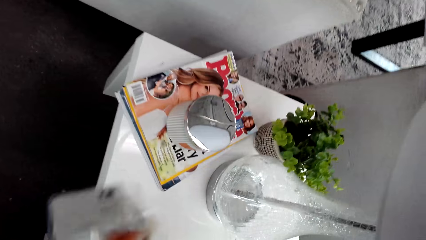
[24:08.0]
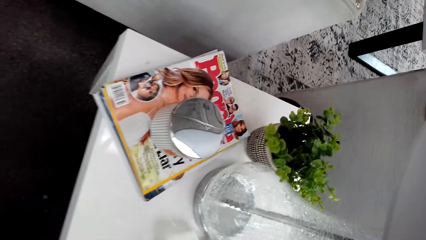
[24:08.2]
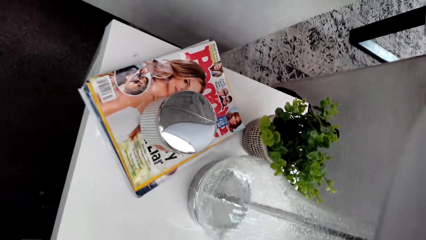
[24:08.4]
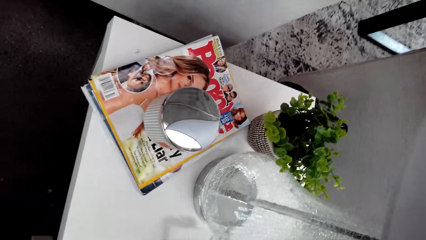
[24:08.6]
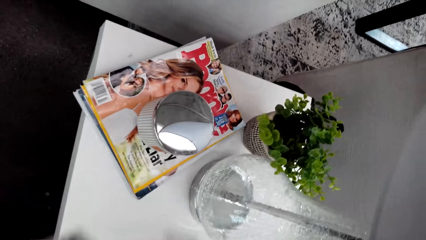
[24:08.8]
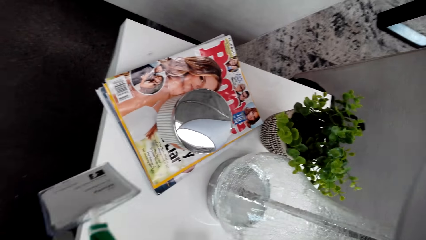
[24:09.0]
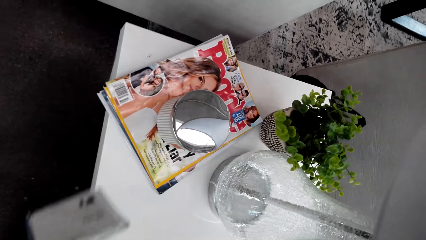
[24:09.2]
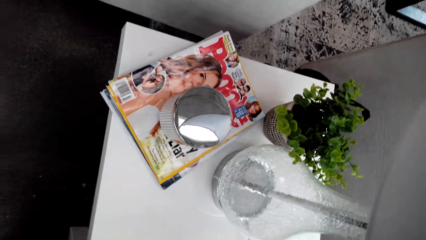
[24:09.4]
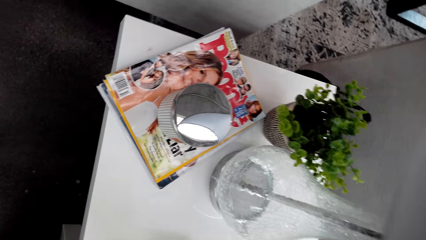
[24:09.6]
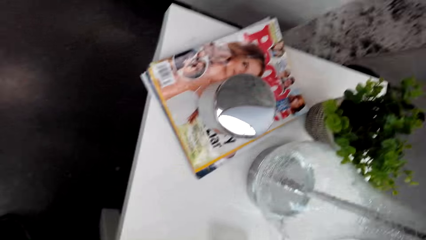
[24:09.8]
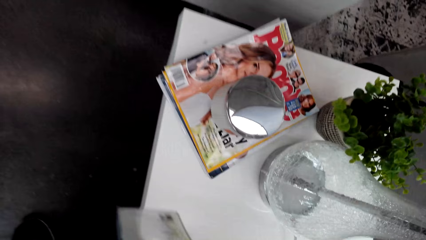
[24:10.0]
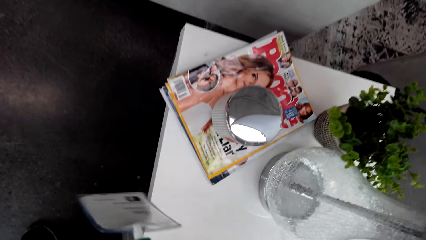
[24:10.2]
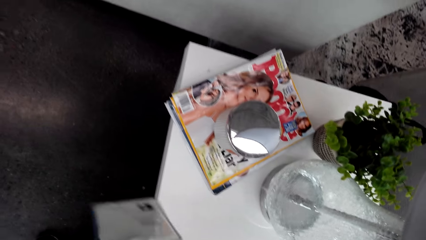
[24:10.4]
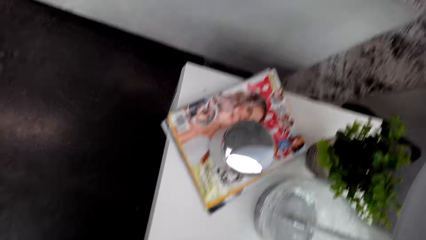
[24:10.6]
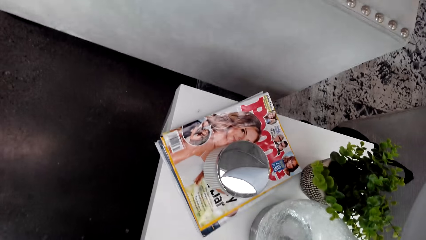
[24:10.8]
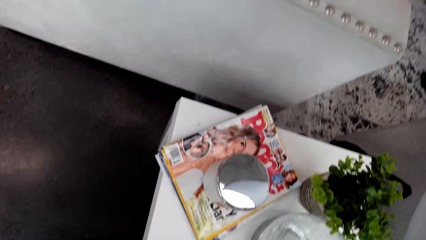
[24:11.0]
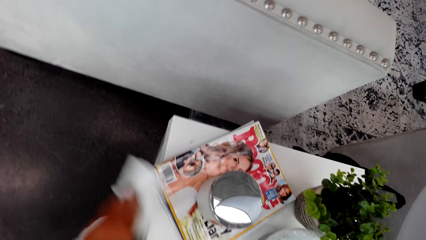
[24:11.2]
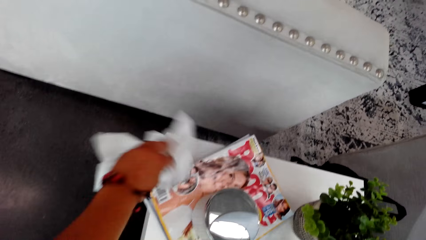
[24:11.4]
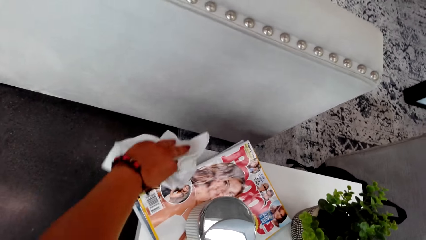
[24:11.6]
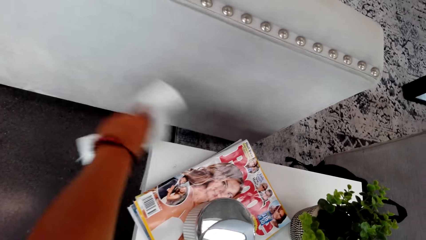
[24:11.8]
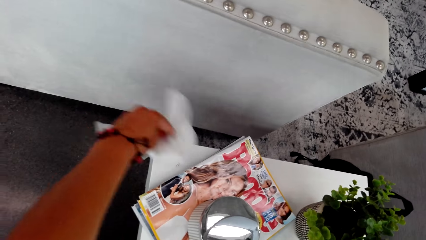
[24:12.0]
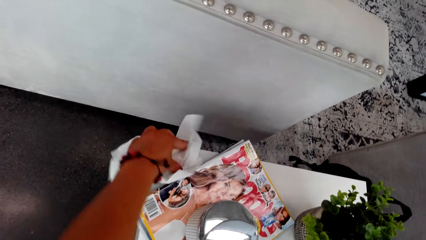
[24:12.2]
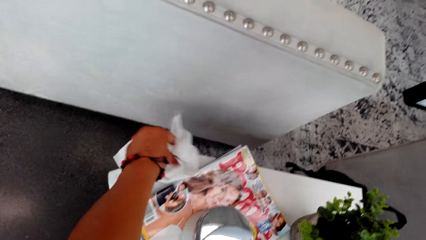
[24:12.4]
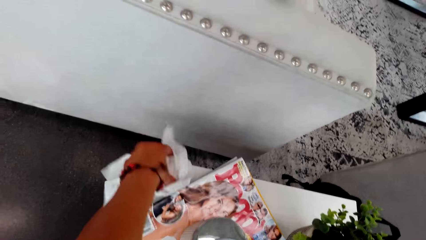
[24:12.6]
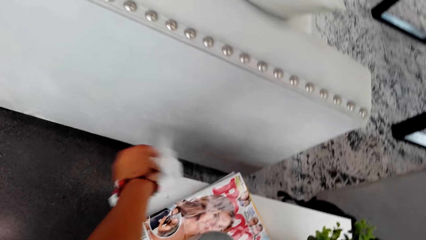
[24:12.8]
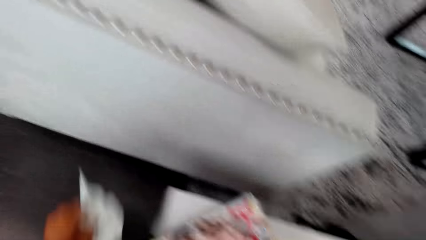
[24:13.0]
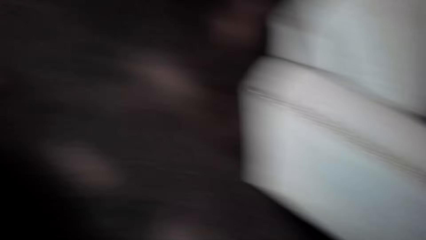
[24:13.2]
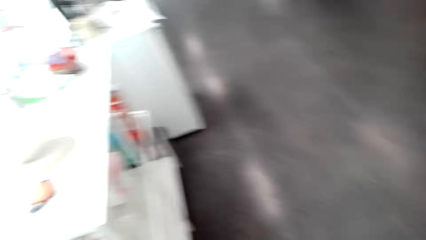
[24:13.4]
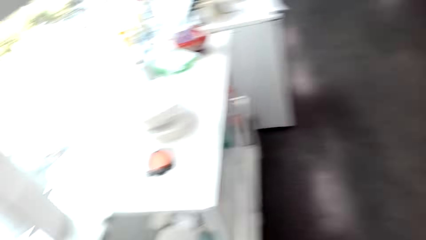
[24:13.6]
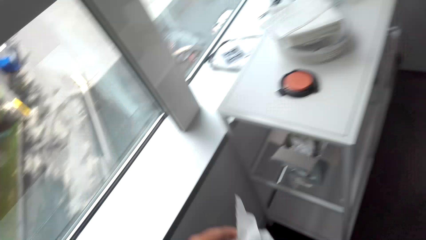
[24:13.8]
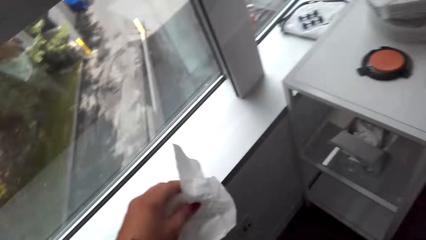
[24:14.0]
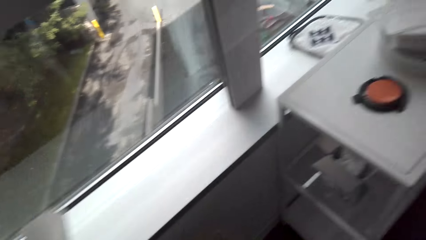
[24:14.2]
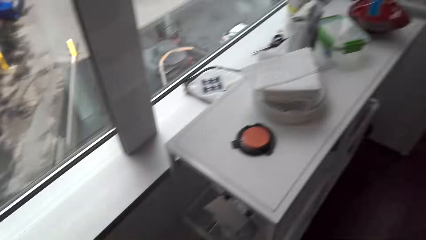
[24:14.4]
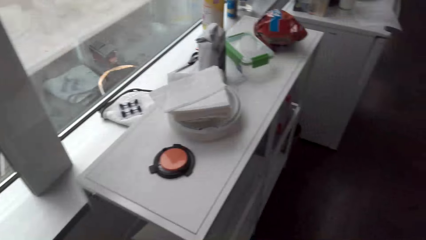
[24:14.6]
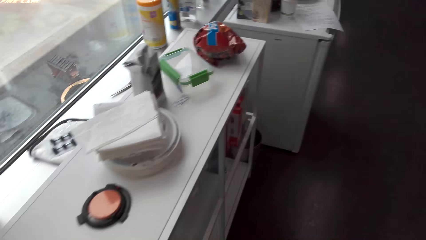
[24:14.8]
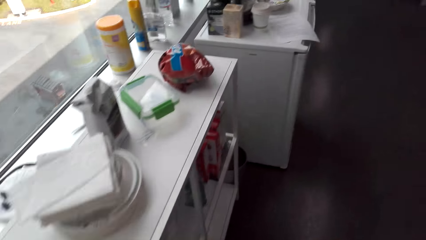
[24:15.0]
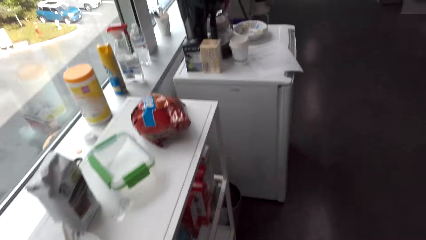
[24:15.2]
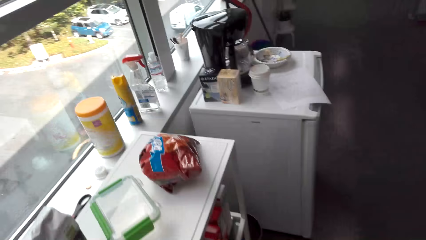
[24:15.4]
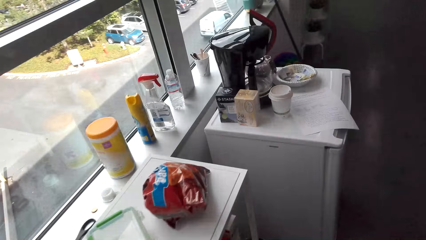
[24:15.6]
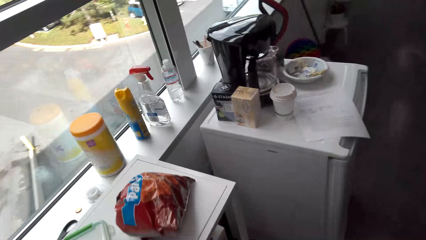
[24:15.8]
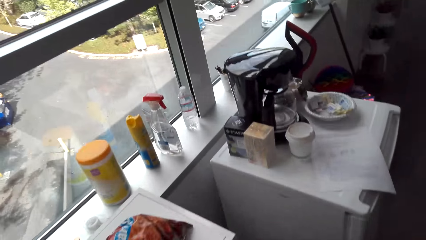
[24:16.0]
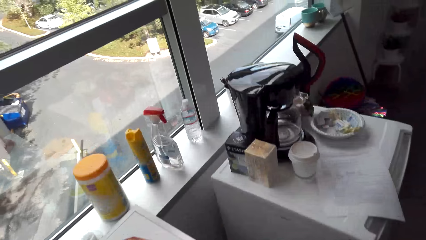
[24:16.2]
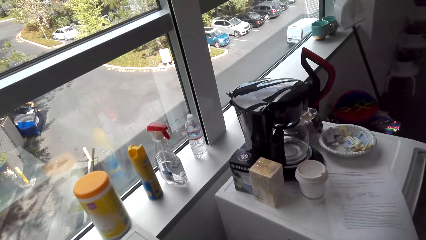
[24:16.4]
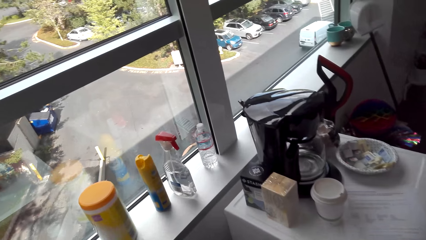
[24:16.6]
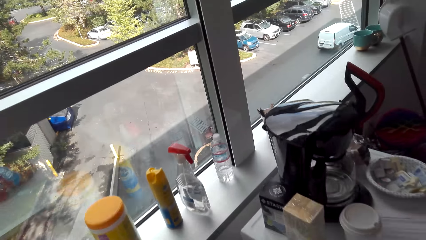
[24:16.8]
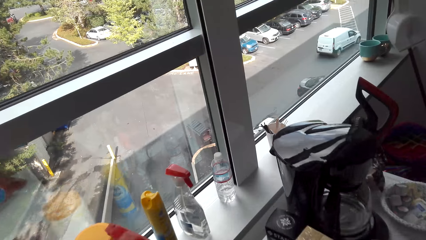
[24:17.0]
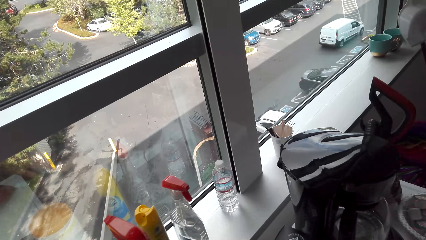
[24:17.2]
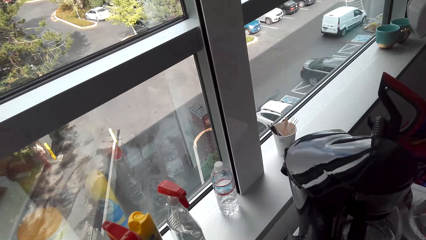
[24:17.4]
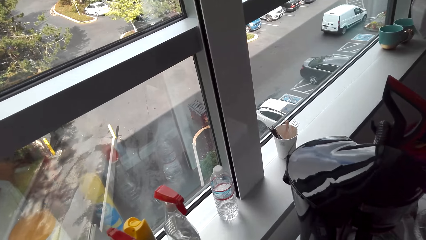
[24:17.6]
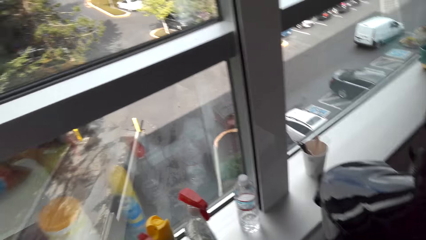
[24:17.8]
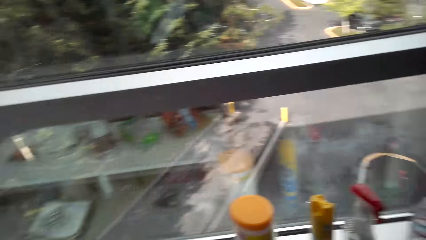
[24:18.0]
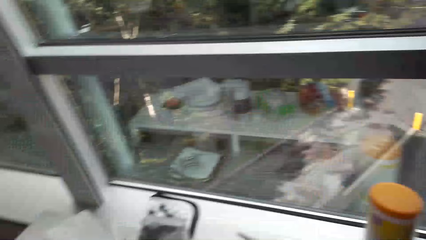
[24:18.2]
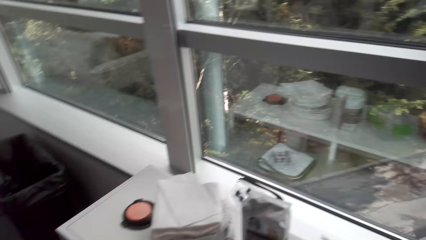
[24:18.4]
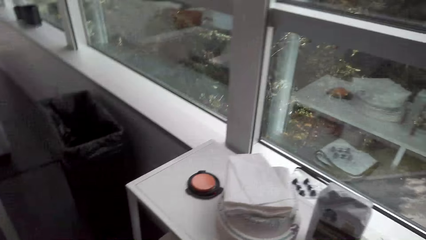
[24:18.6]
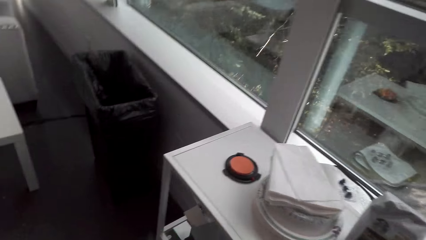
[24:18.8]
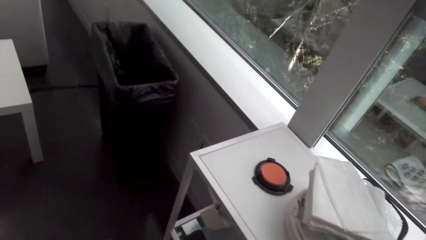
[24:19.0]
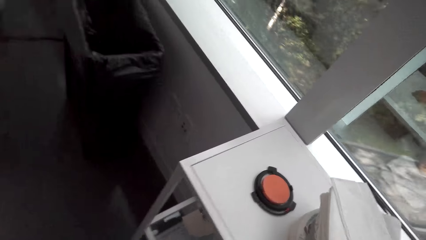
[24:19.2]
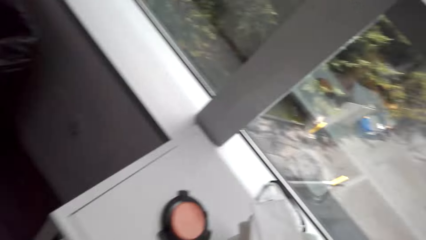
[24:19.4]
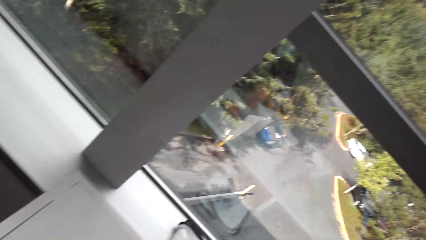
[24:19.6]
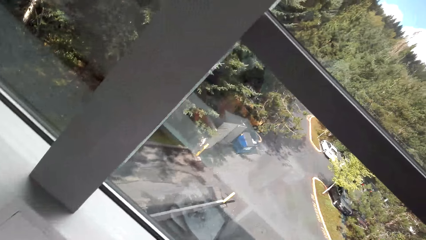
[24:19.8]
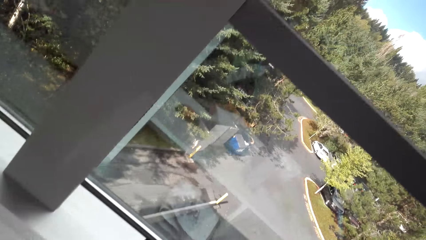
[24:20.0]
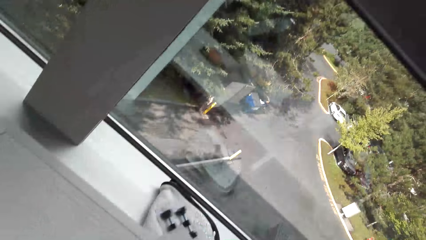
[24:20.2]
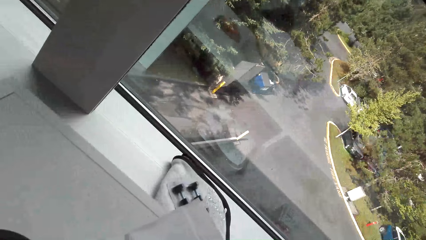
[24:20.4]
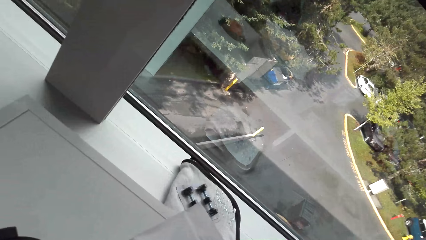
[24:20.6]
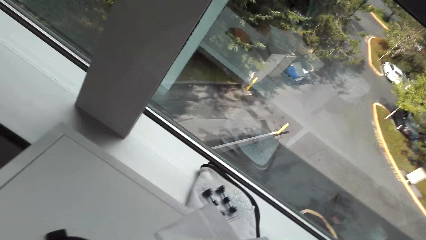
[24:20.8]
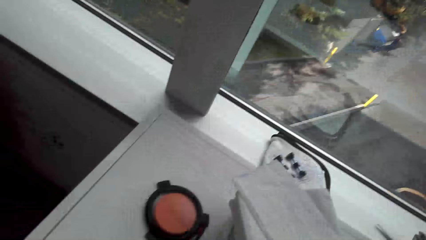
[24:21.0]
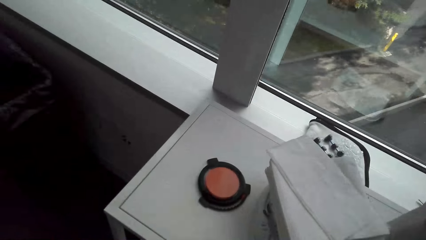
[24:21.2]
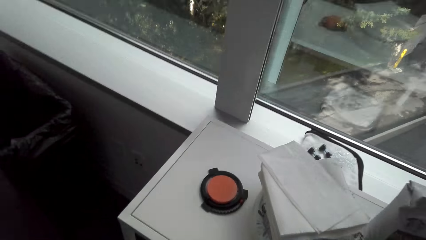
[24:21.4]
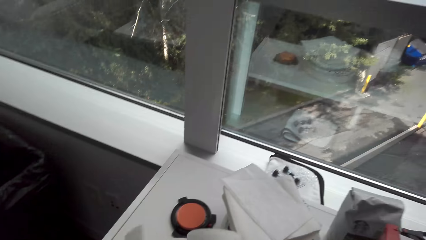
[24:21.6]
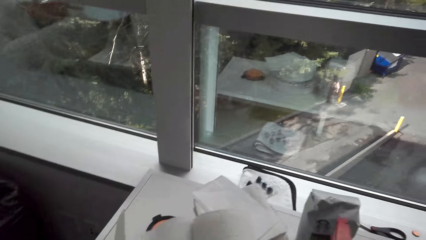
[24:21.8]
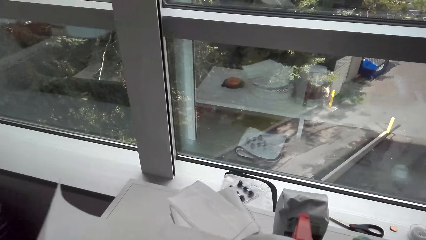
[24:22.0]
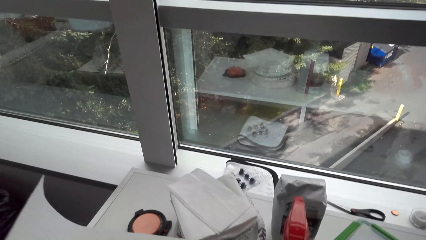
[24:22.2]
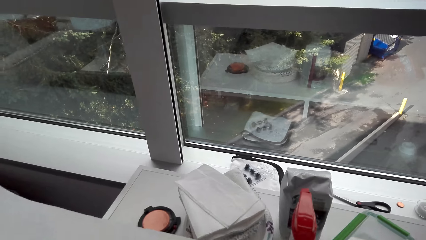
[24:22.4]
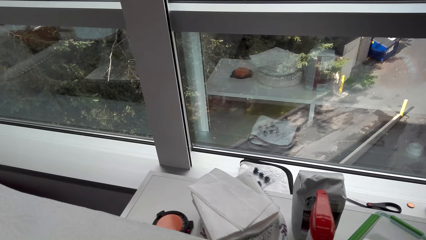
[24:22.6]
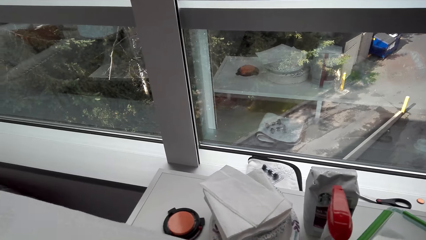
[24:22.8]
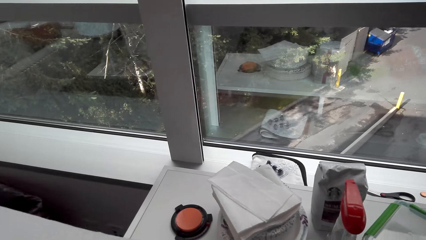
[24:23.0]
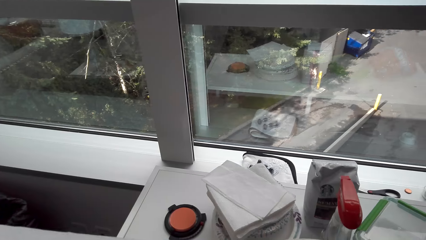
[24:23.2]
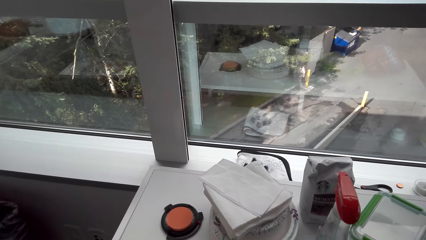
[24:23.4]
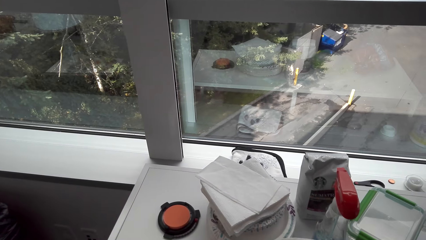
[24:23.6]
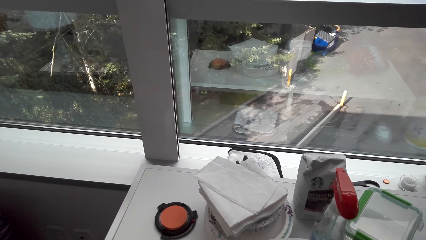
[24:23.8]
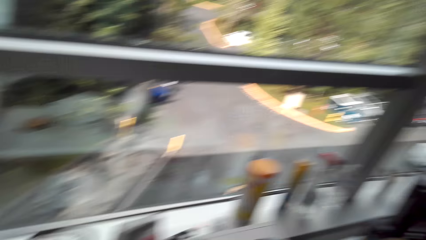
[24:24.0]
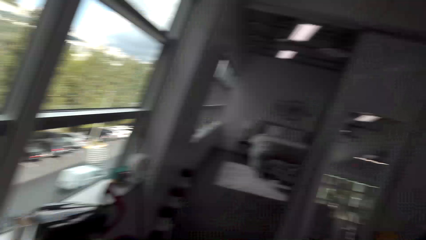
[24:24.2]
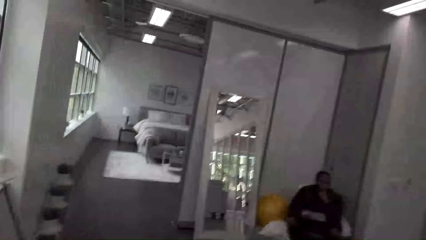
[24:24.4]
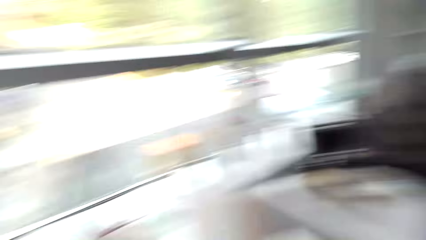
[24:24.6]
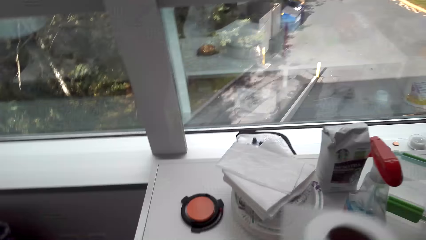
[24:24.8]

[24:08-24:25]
The camera wearer wipes the table with the serviette. They walk in the house. A man speaks to the camera wearer. The camera wearer speaks to the man. They pick the serviette roll from the table and unroll the serviette.
